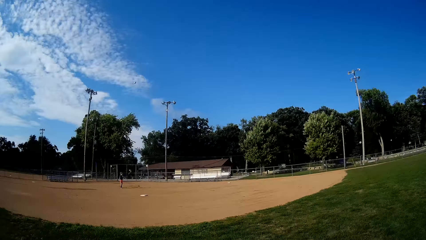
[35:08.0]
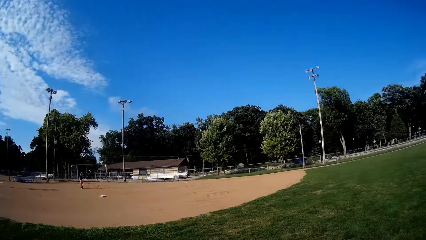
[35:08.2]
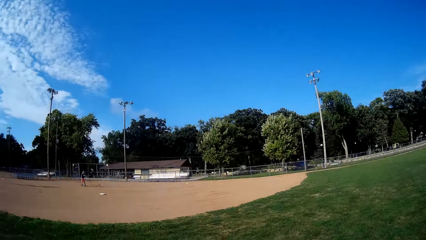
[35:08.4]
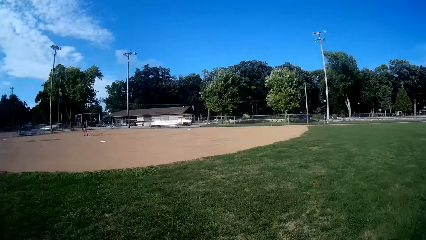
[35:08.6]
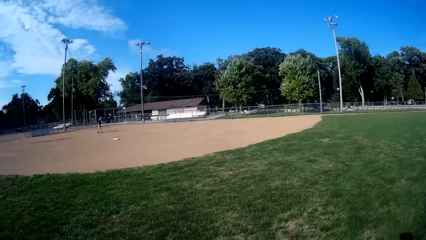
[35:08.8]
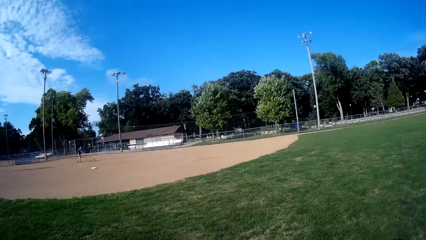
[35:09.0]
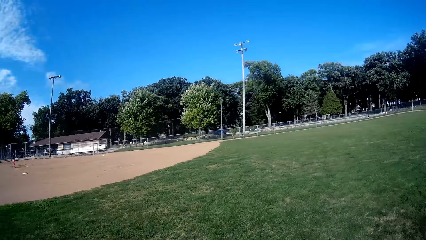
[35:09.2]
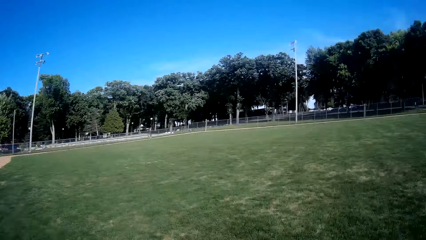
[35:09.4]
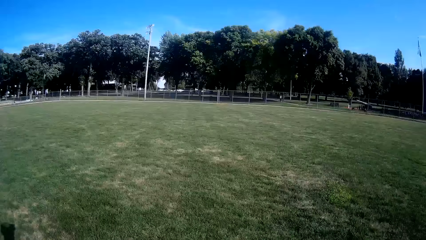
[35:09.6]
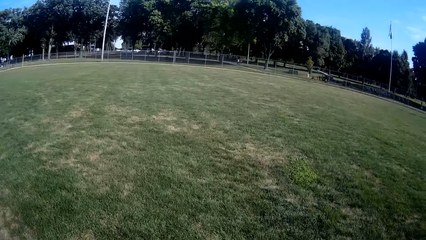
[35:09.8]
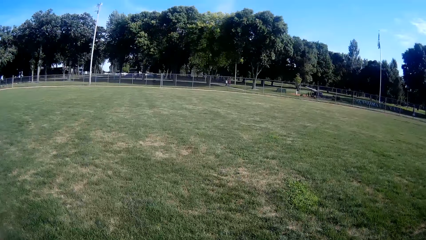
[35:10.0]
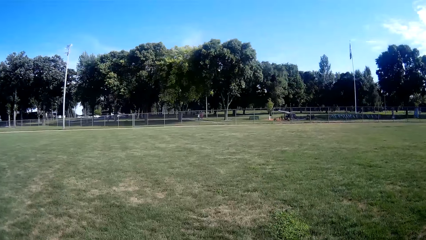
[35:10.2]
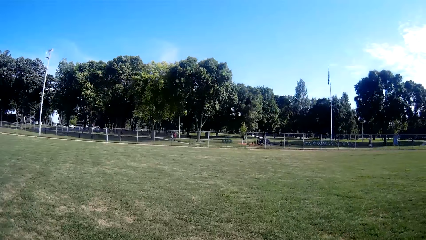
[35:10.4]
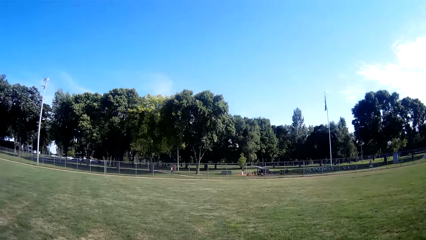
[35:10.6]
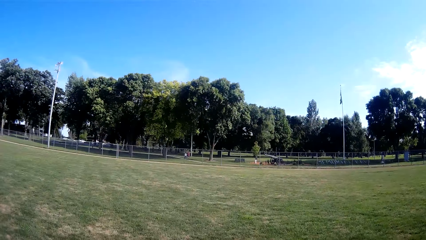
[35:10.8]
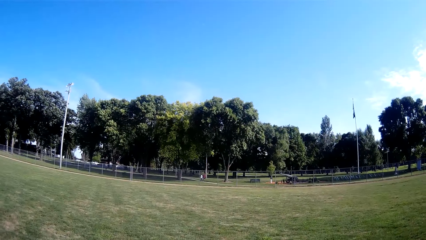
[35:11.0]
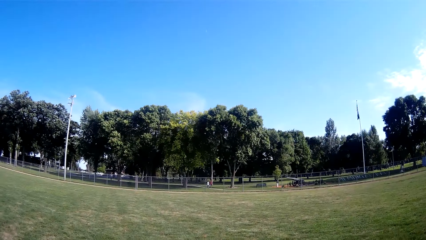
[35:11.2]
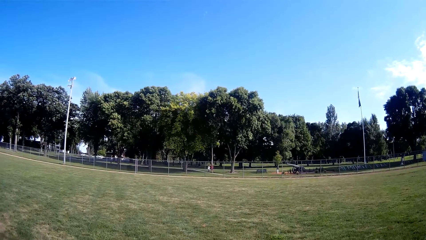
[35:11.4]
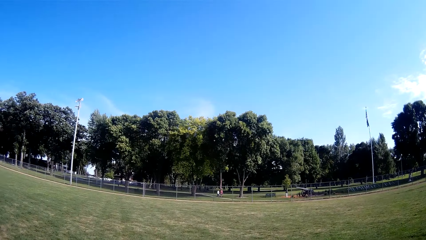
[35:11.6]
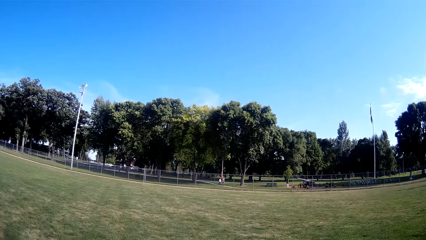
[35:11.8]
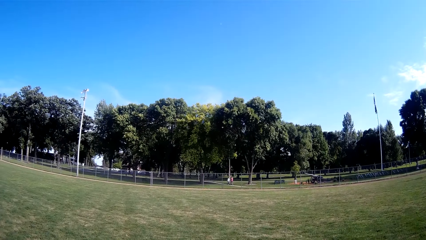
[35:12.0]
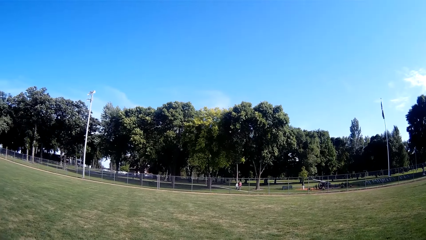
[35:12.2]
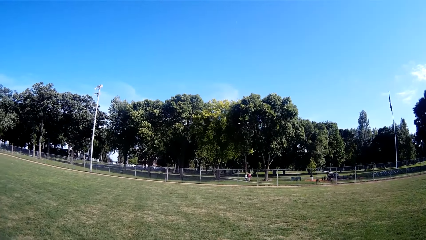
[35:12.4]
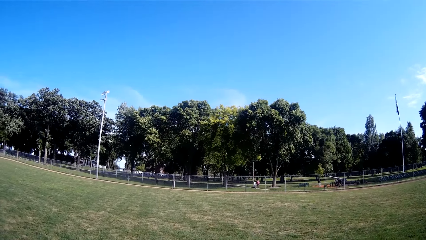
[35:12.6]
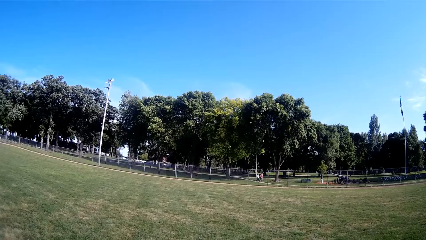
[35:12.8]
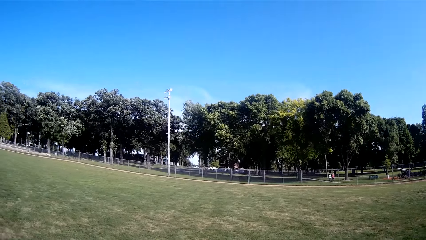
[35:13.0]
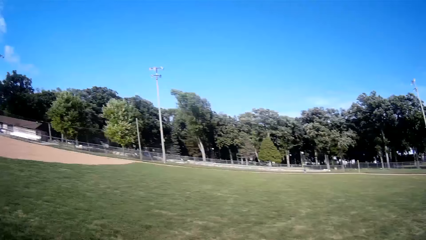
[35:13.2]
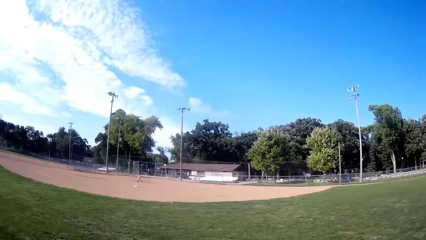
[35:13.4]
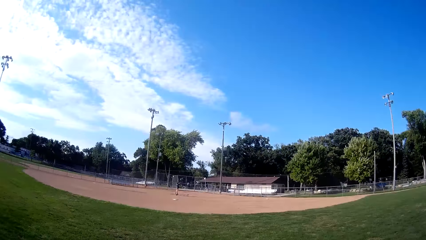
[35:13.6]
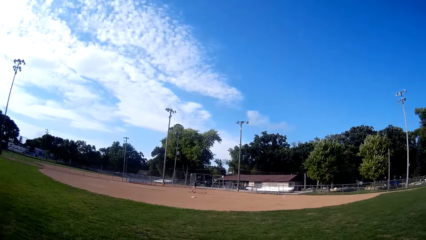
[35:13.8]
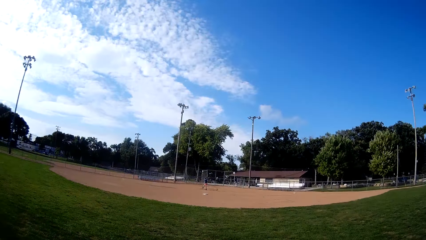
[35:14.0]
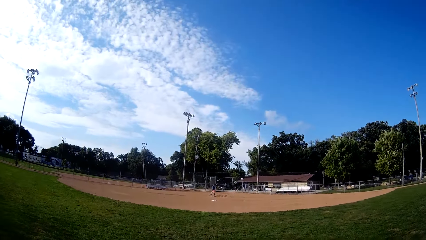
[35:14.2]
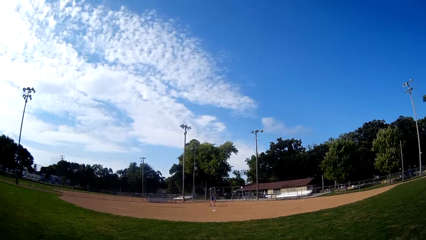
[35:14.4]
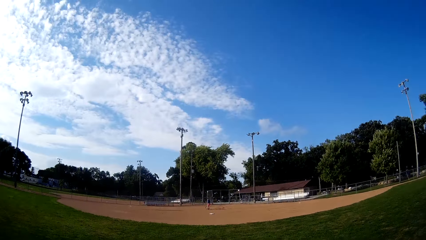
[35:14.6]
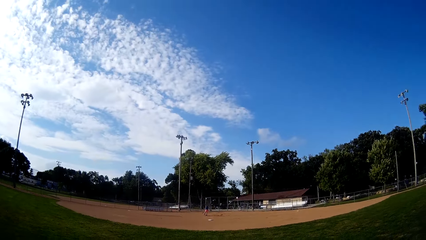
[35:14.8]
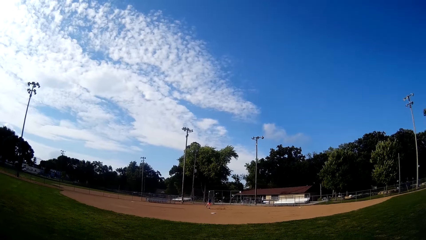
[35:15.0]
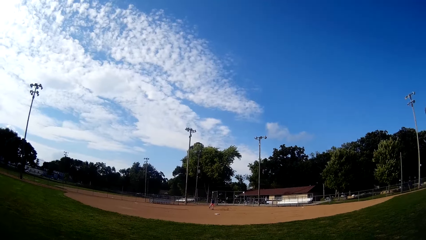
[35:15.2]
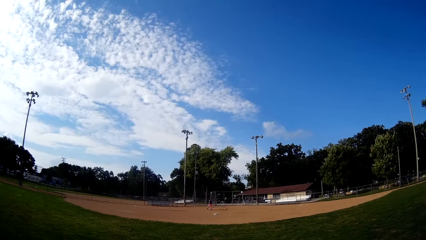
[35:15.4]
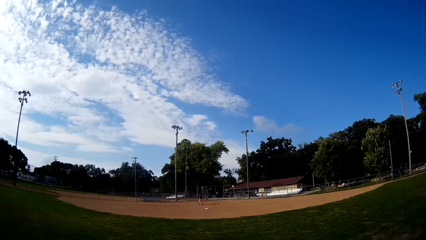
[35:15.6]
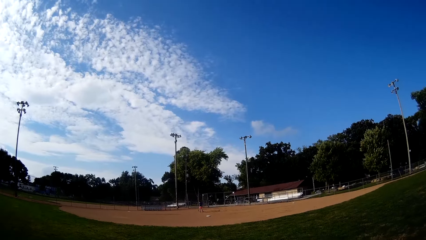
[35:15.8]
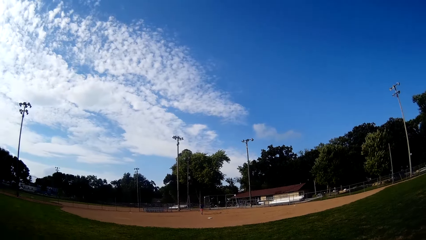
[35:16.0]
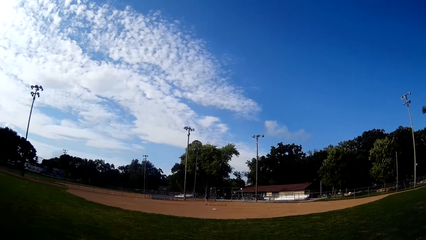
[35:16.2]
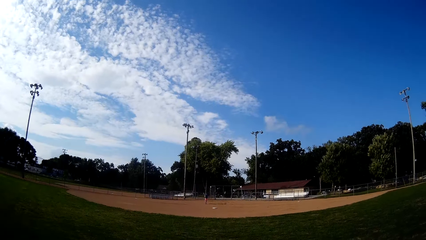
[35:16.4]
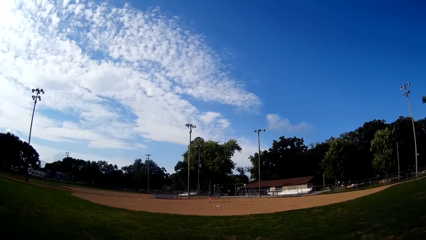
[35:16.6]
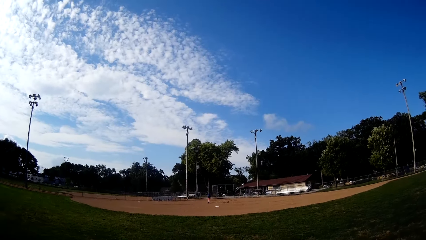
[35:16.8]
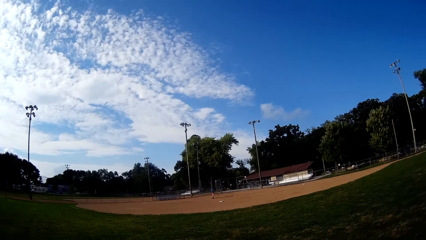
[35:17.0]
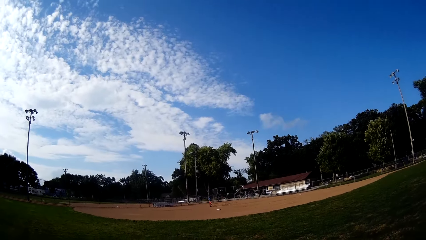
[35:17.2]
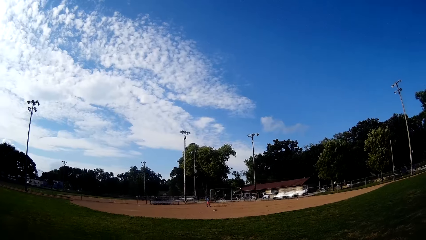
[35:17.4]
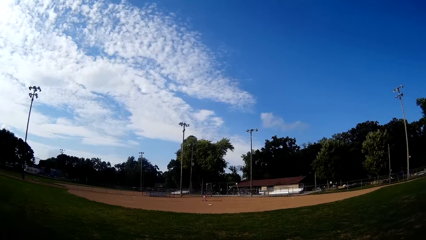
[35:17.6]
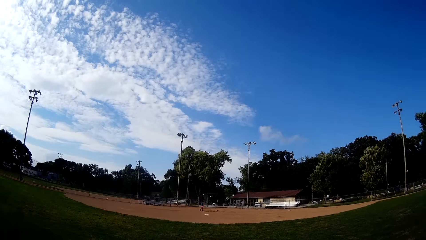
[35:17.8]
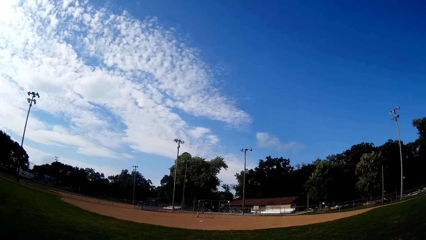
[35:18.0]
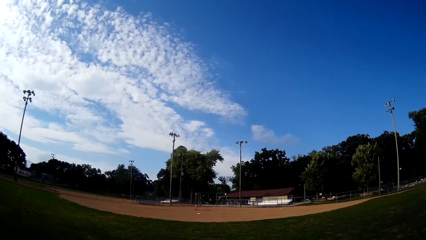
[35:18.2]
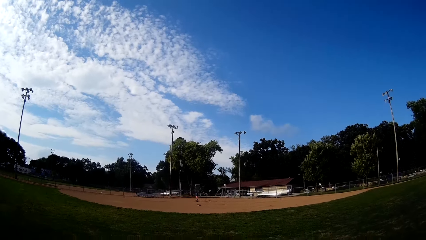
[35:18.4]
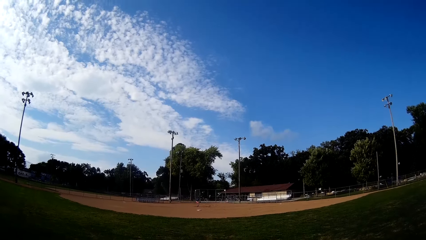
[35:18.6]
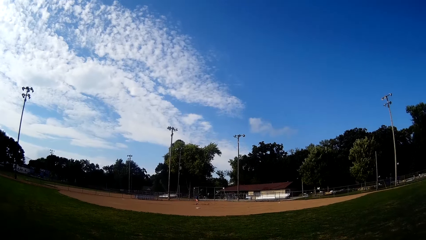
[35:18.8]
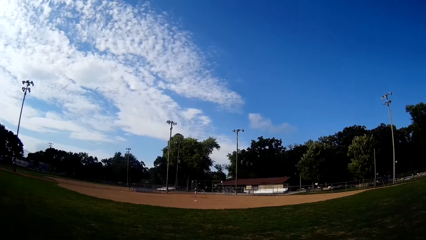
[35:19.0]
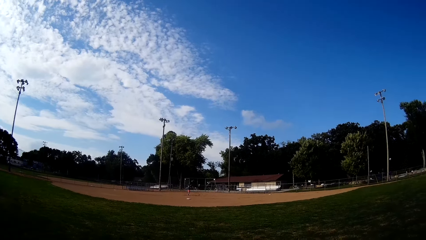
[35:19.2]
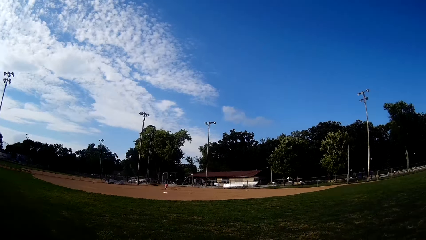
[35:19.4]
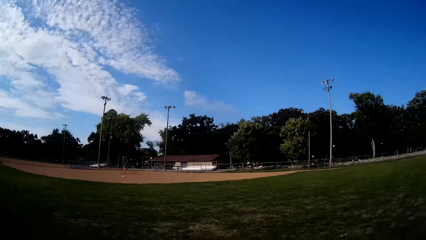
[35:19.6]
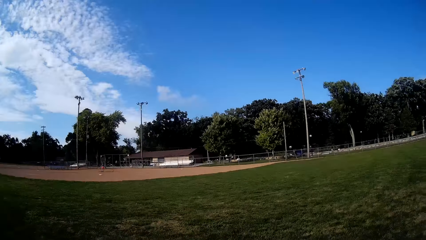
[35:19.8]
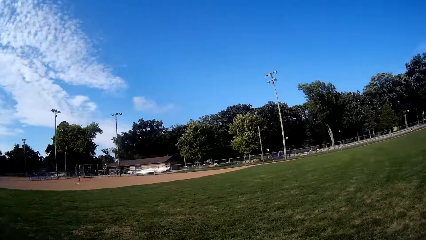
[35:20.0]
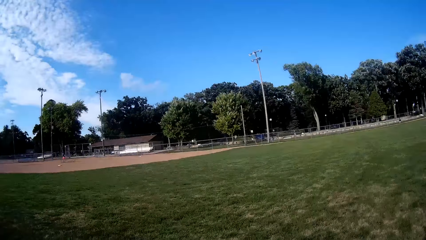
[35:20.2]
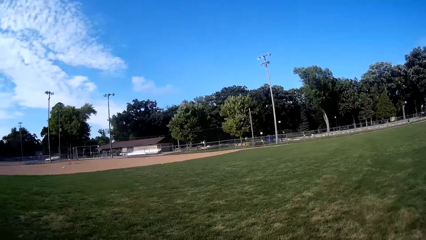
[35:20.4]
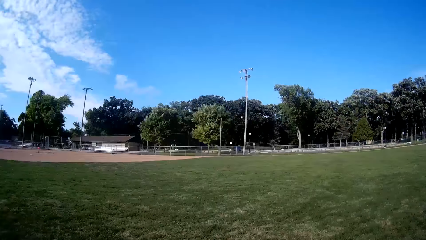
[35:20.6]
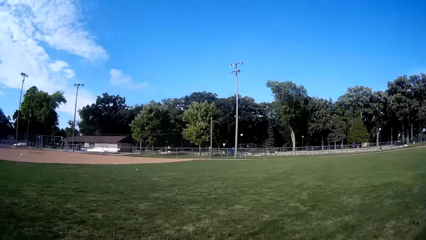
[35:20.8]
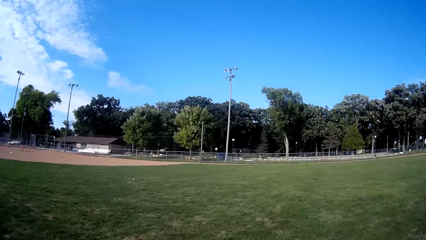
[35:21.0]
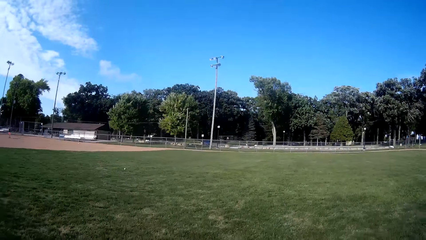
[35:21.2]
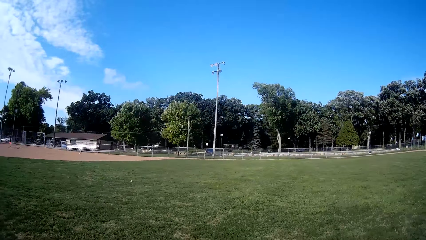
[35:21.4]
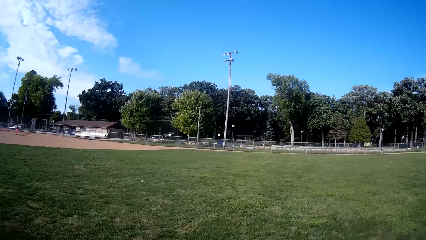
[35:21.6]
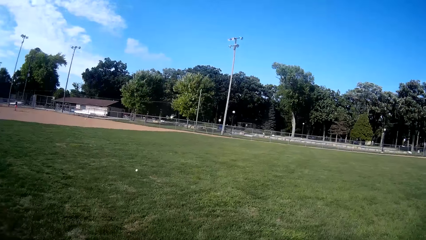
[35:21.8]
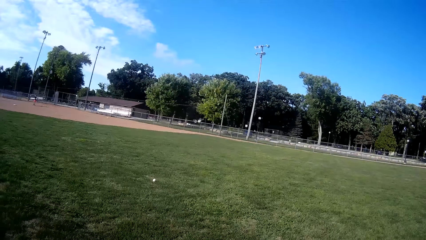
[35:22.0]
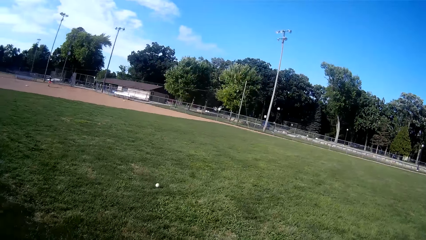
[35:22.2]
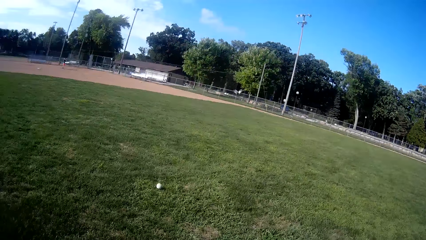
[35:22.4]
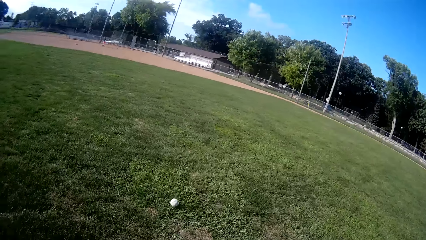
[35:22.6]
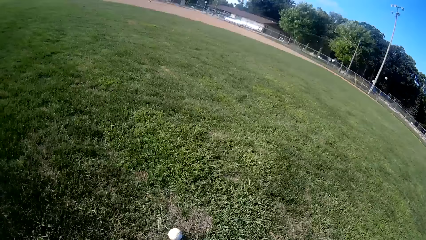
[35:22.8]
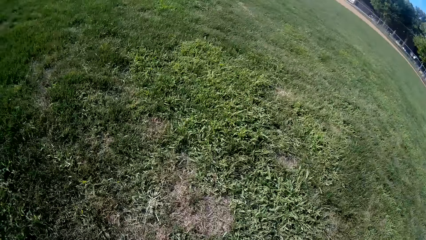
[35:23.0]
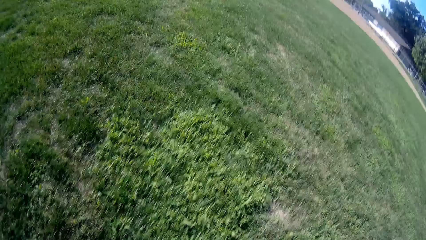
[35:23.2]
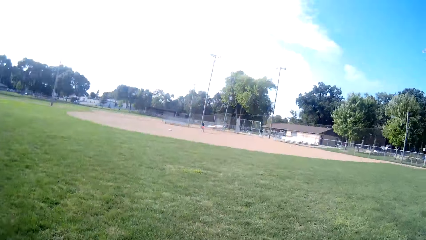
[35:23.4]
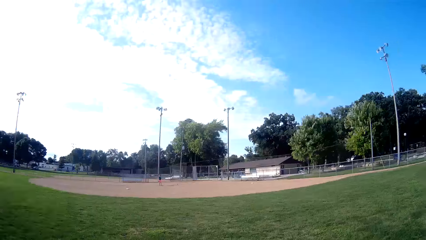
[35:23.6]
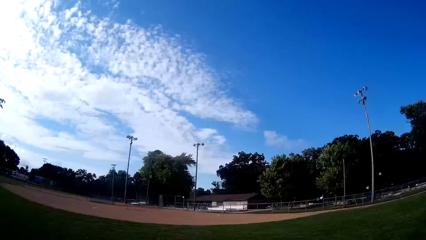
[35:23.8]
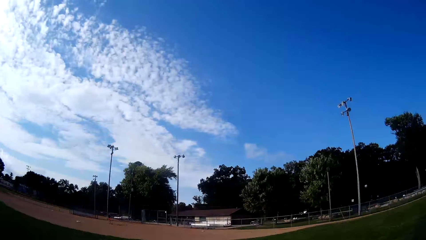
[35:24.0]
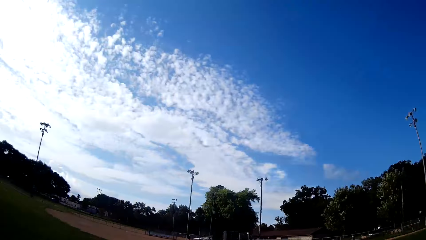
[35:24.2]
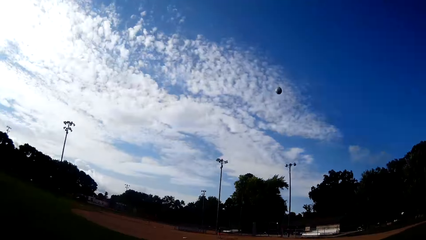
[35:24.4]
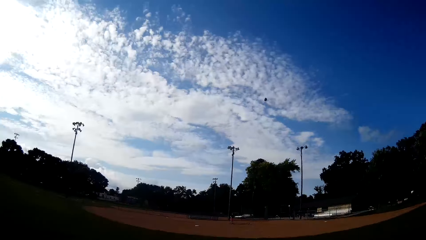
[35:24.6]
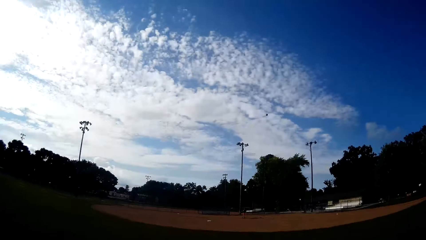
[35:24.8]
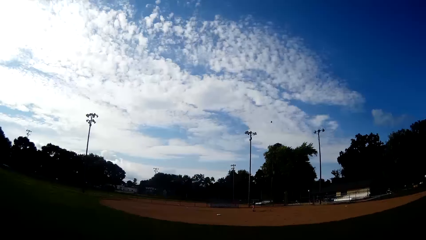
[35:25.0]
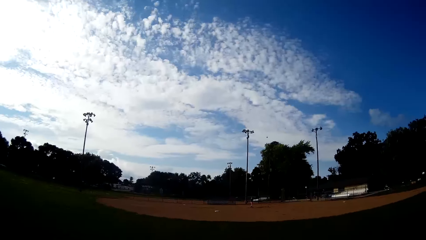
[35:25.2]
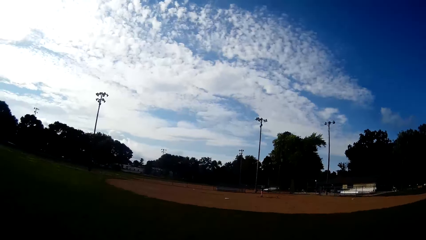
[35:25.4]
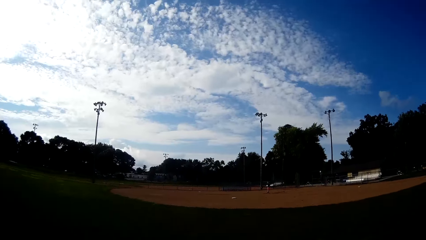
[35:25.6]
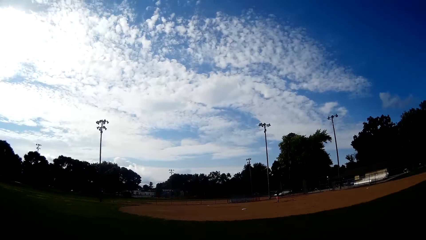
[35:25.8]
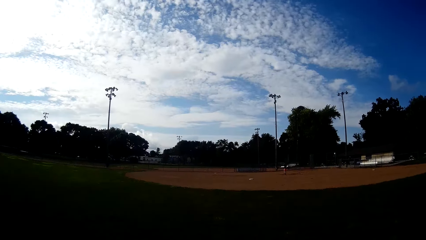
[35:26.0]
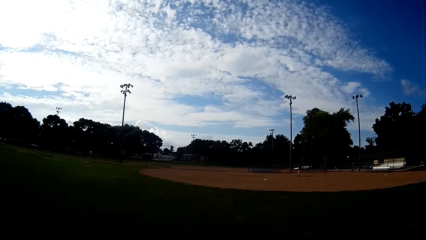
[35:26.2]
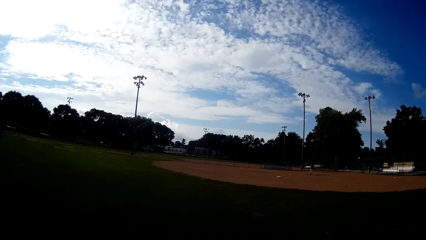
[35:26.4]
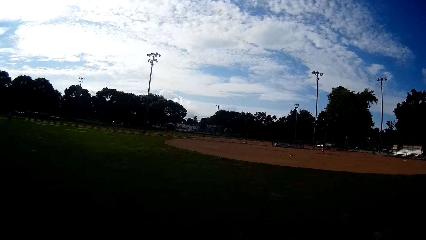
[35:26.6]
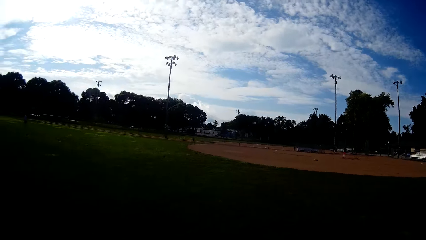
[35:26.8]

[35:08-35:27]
The camera wearer hits the ball. They look around. A man walks the other side of the field. Another man walks the other side of the field. A boy walks in the field. The boy bats the baseball to the camera wearer. The camera wearer runs towards the direction of the baseball. They pick up the baseball on the ground, hit the ball and pitch the baseball to the boy.
